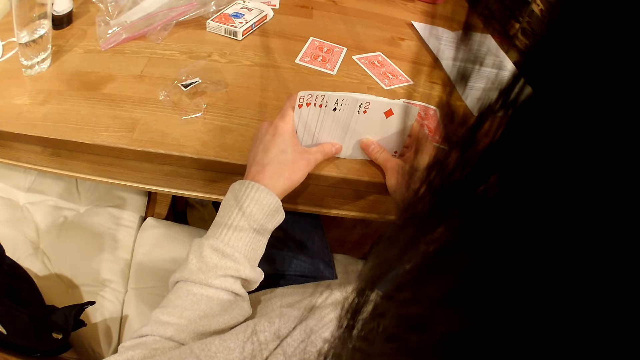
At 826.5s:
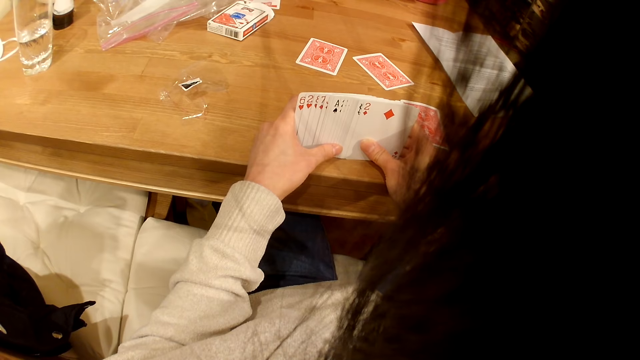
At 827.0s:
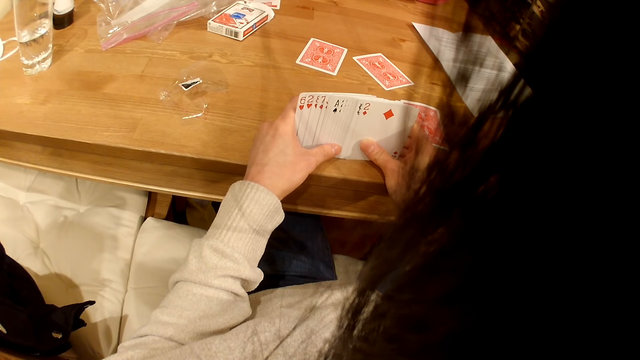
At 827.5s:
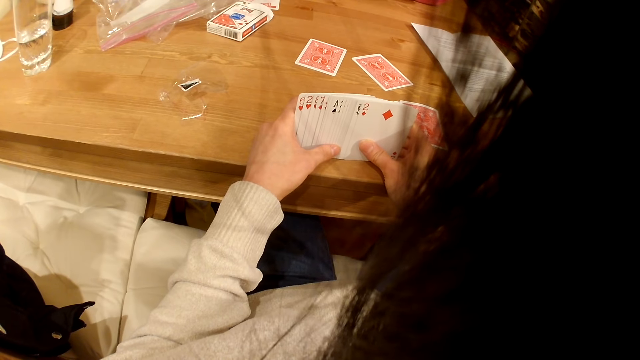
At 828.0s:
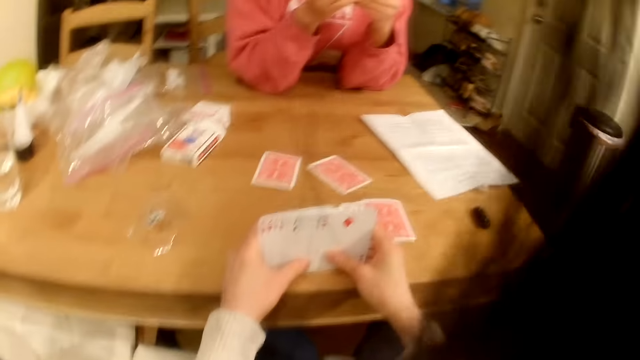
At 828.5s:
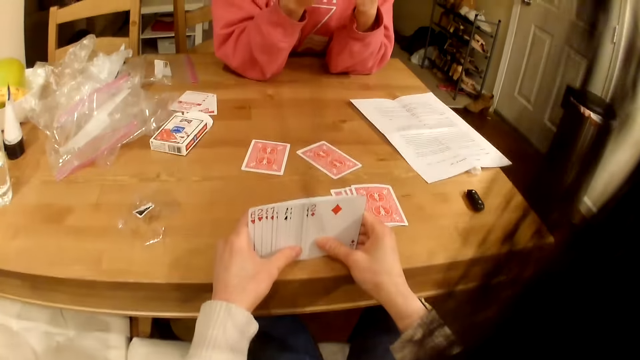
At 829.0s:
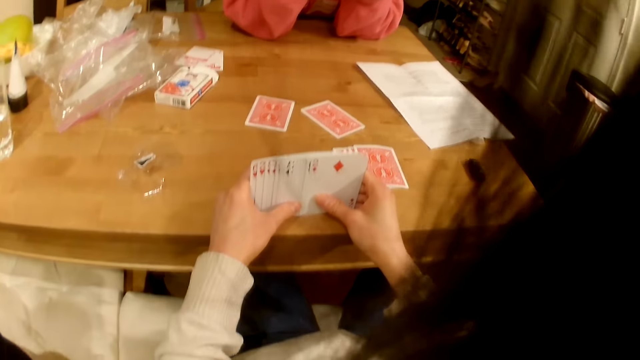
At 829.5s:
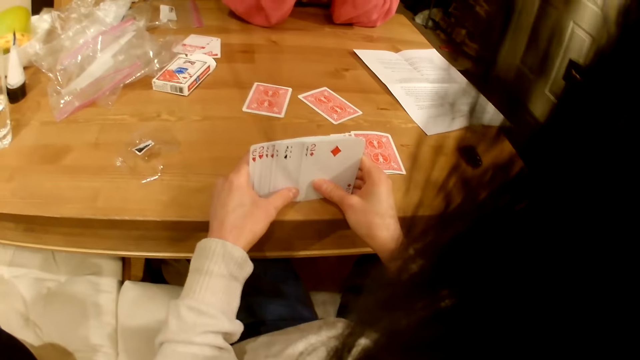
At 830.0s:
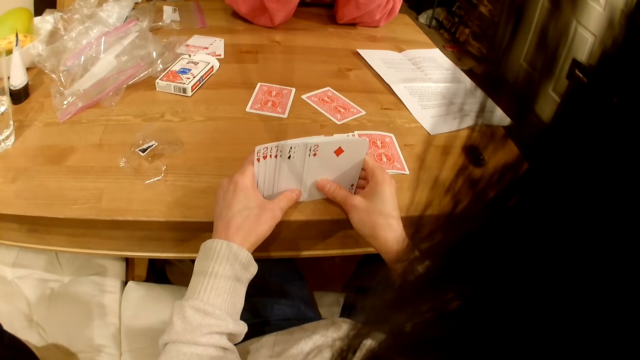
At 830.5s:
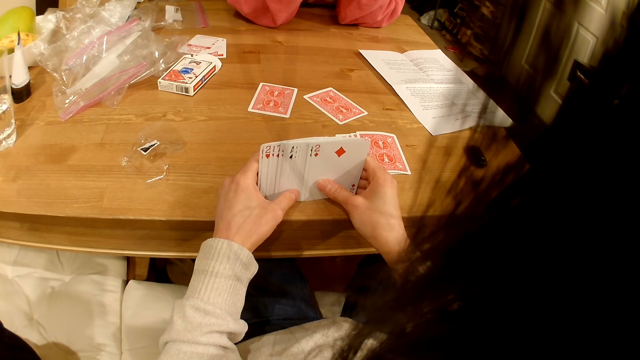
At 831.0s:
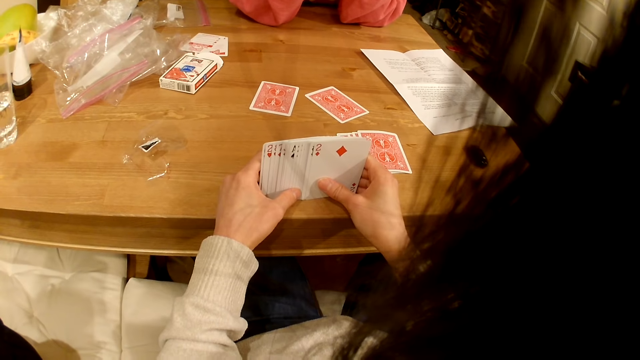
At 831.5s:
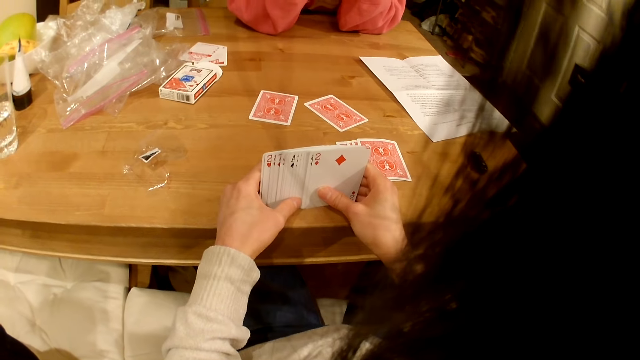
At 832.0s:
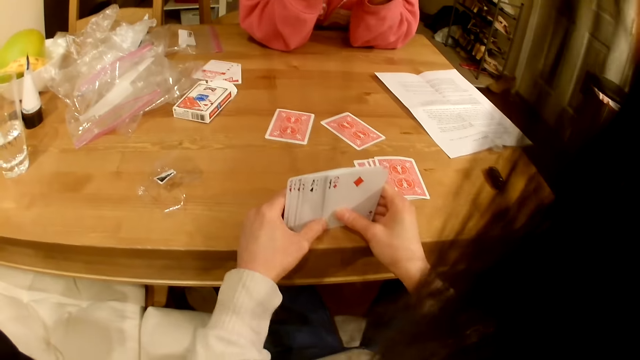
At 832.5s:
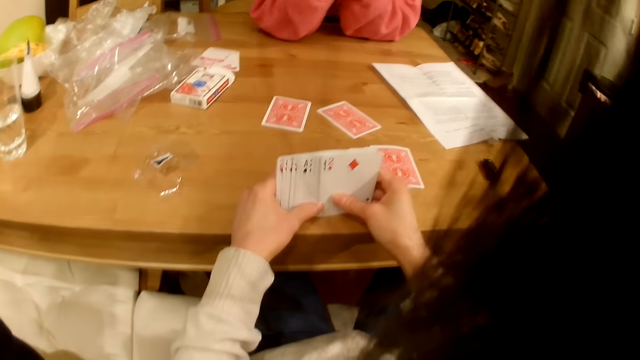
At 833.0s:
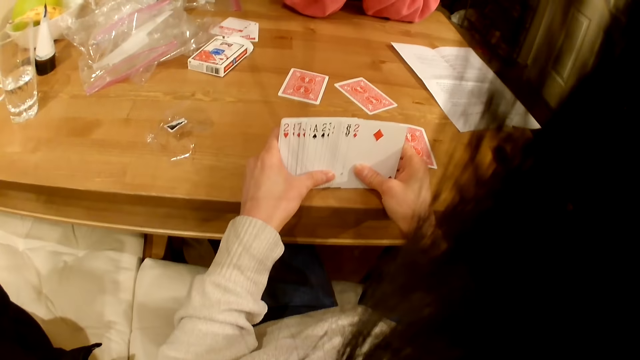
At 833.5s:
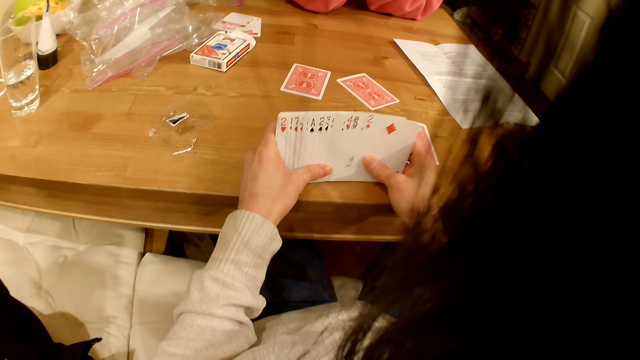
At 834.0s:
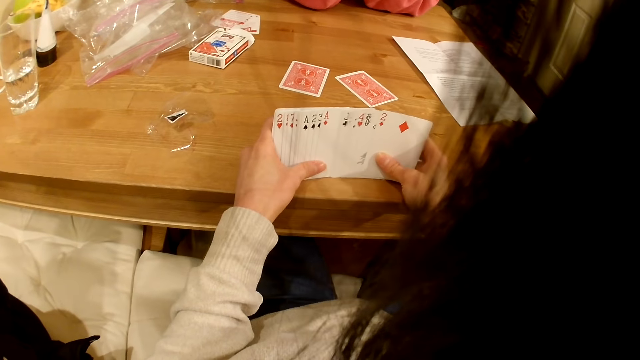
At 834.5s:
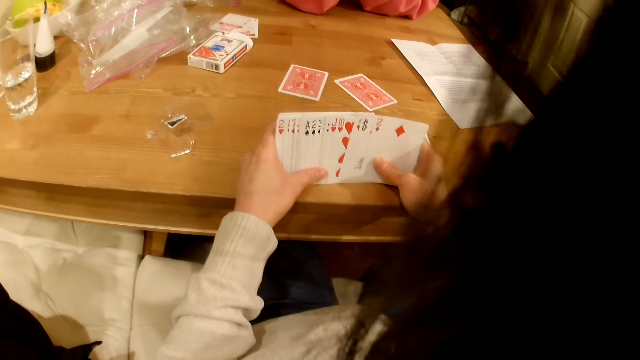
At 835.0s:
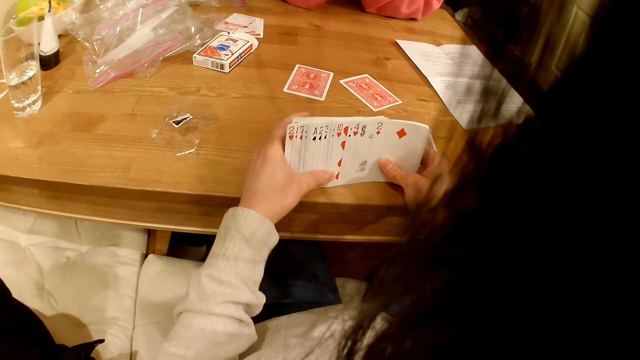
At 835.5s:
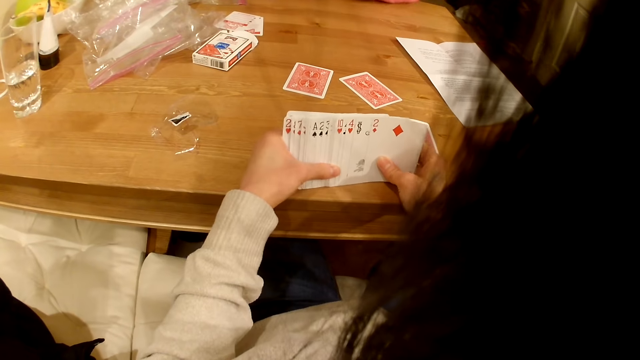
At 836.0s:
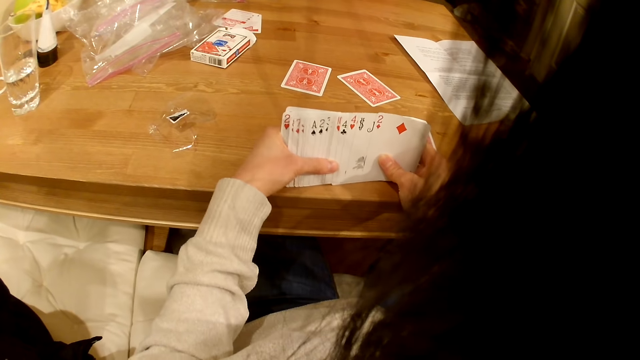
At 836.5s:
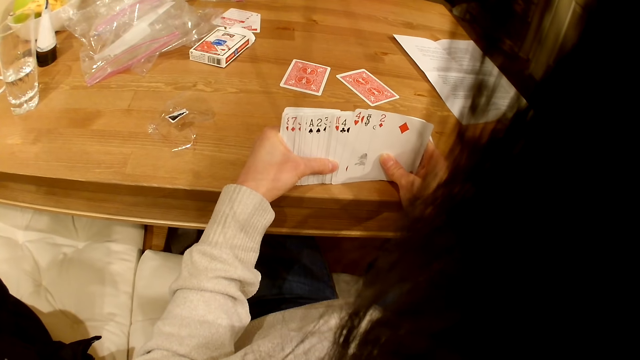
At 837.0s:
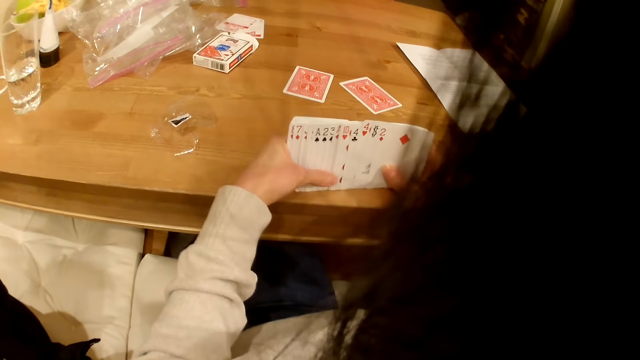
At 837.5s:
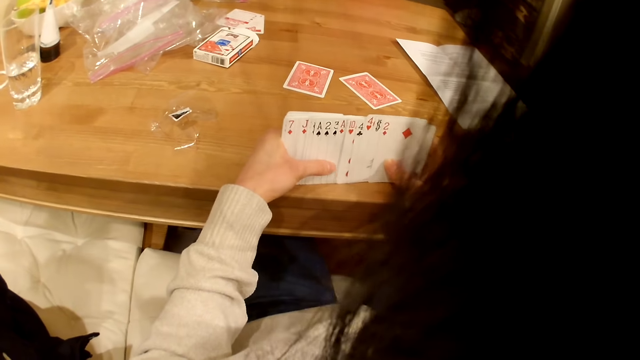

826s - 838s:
The camera wearer converses with a lady. They interact with the lady.

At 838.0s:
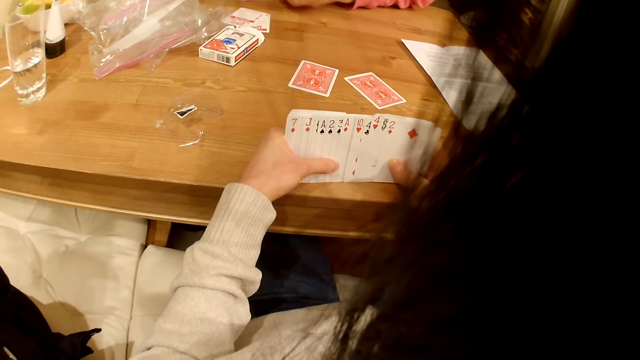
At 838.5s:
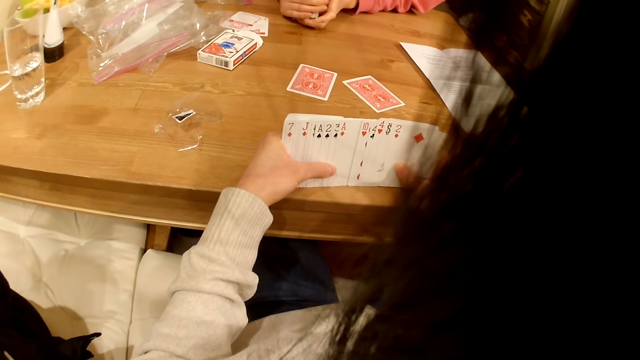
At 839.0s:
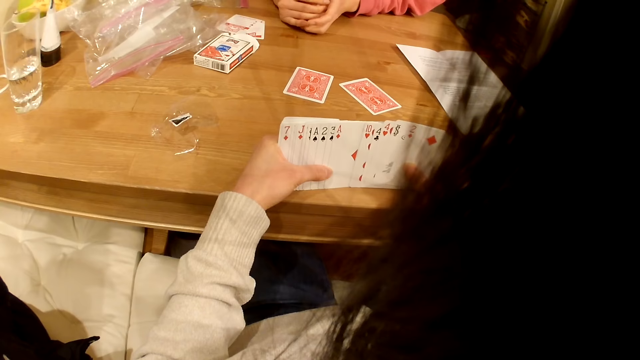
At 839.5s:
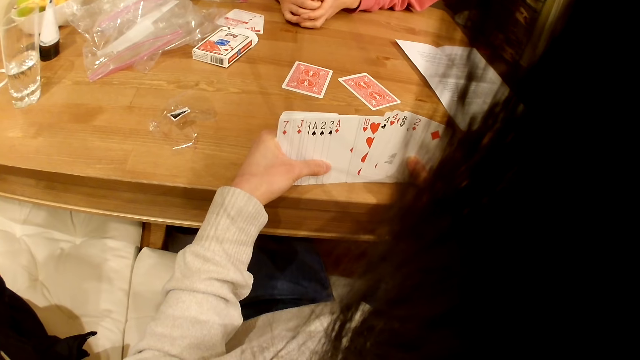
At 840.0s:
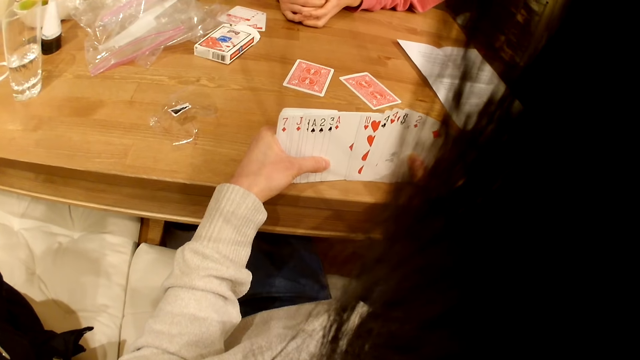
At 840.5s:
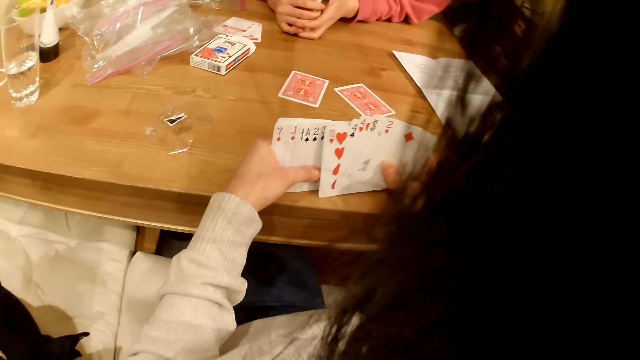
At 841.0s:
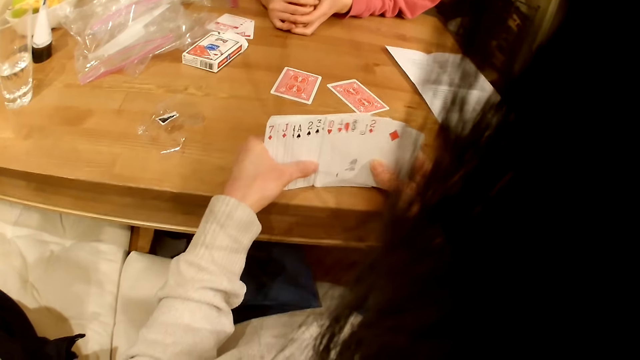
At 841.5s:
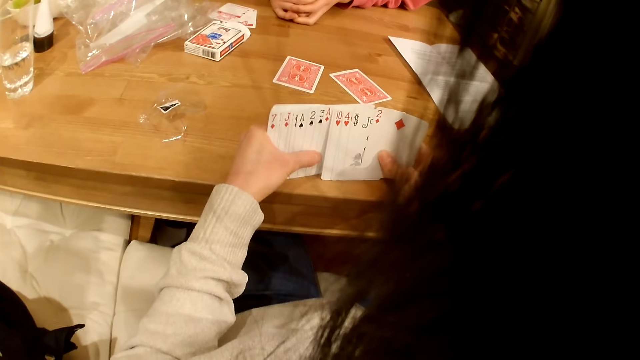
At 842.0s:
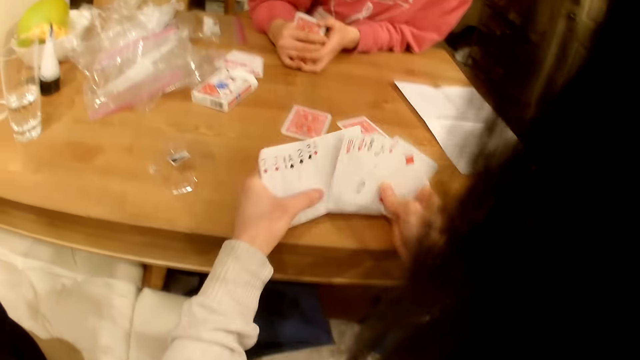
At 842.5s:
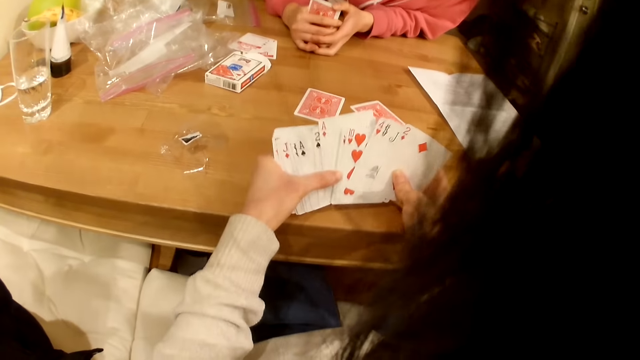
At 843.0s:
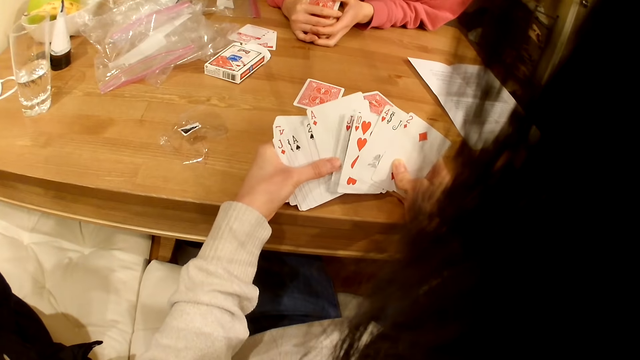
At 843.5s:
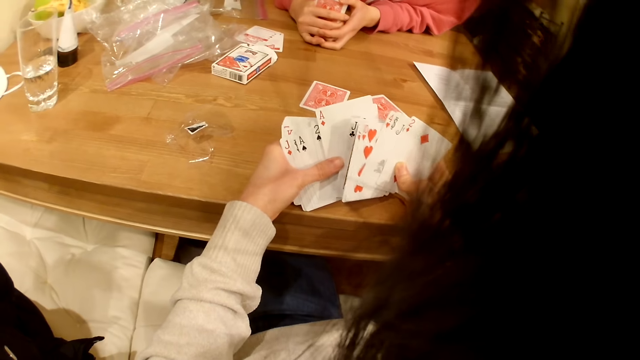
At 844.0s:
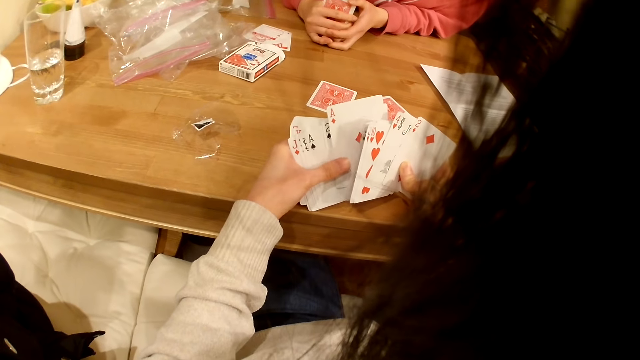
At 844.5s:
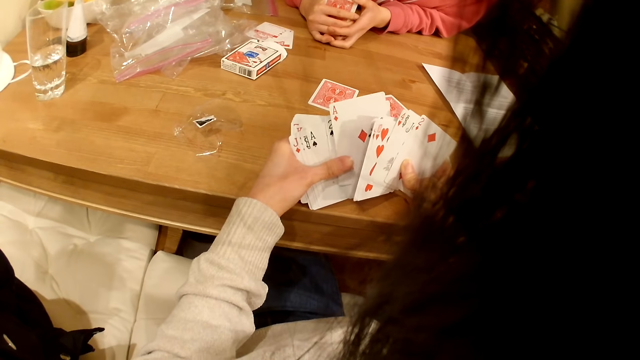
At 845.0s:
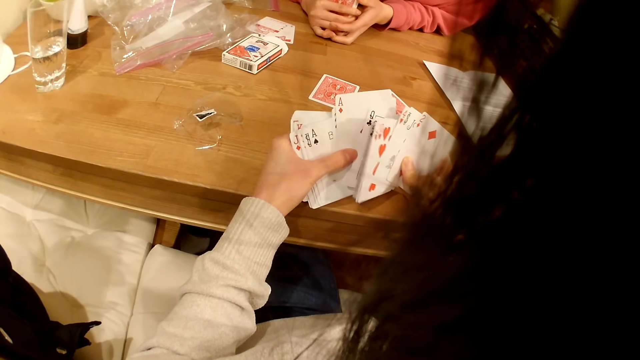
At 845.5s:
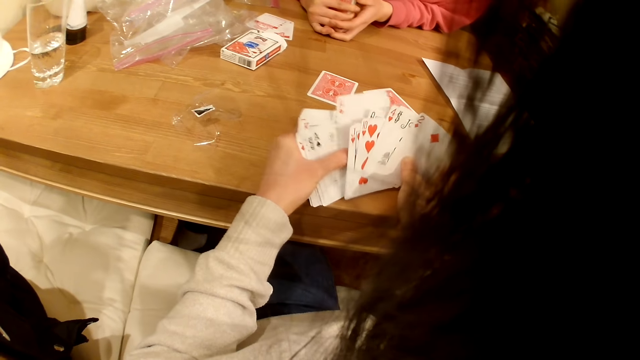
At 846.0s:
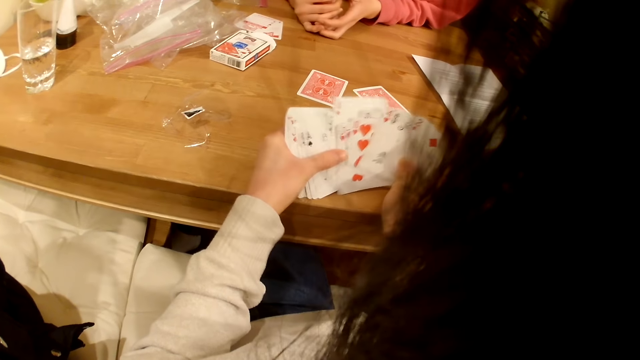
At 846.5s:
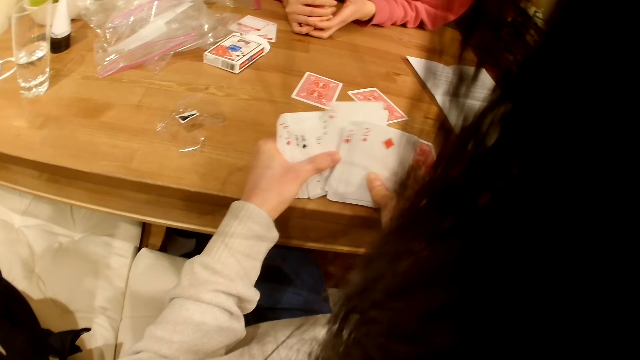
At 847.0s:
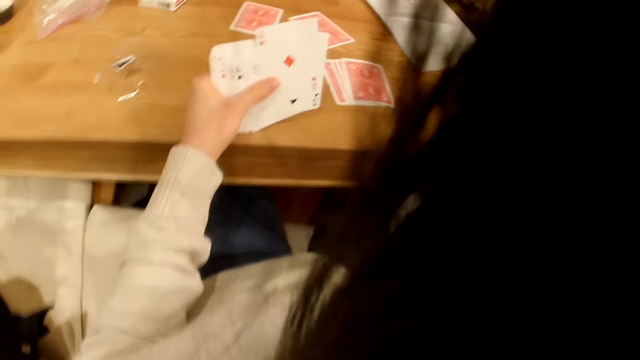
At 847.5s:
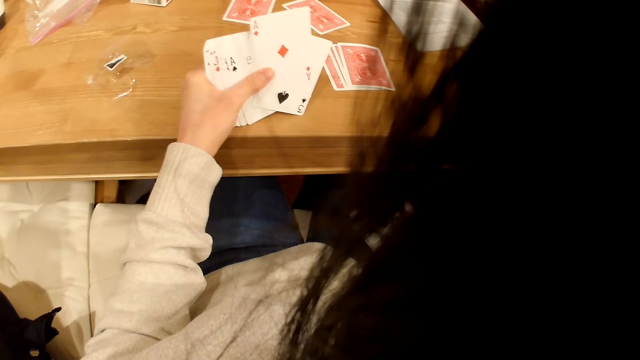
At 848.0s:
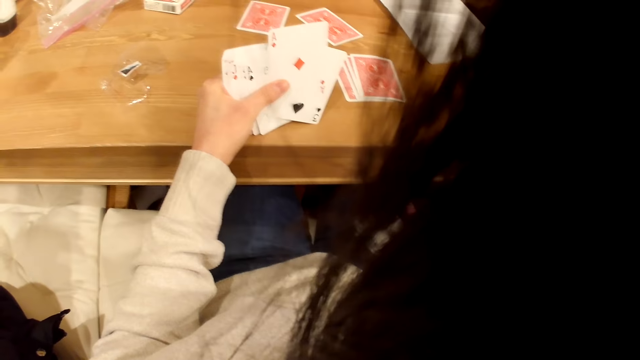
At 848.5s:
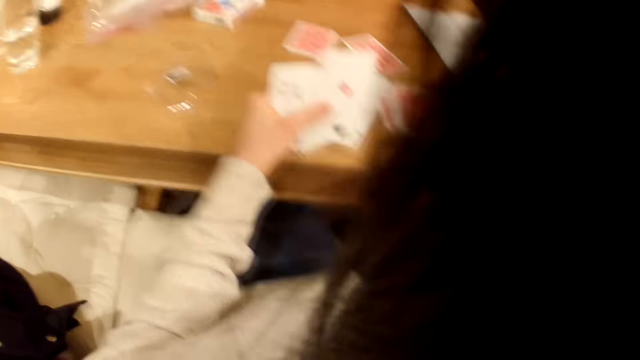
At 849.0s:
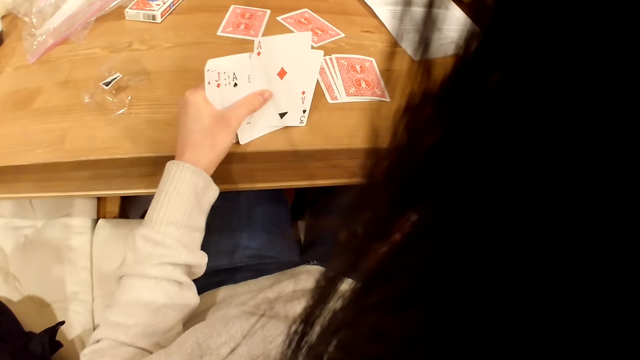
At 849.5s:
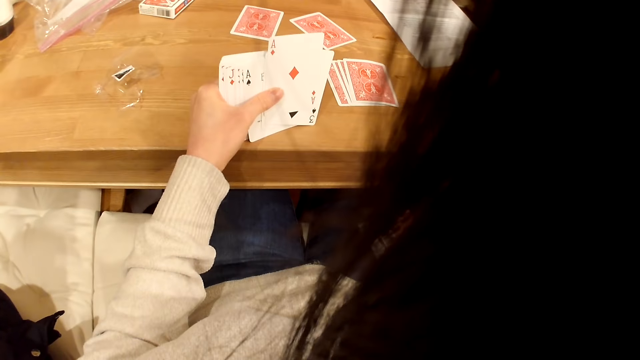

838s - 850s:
The camera wearer puts down the right hand with cards.
